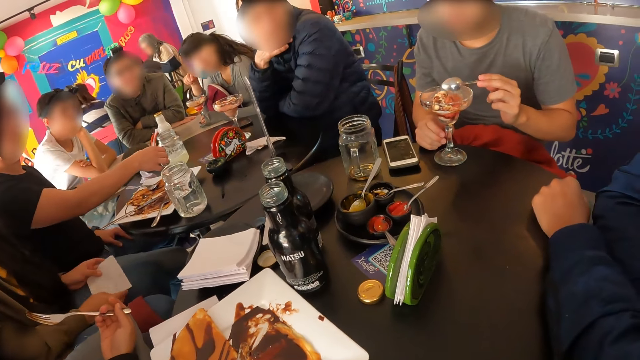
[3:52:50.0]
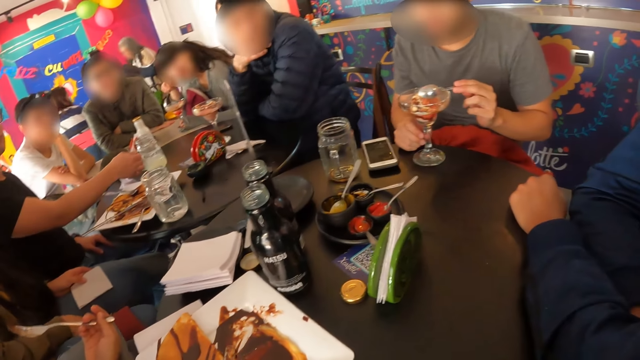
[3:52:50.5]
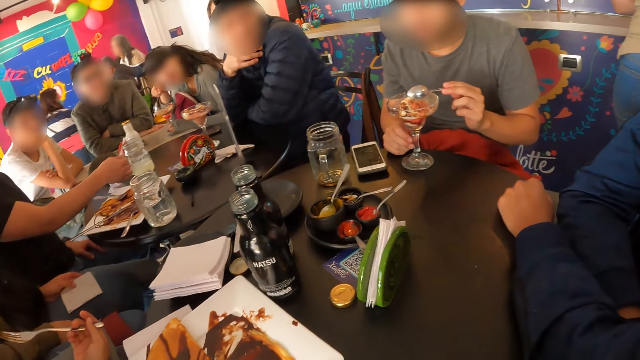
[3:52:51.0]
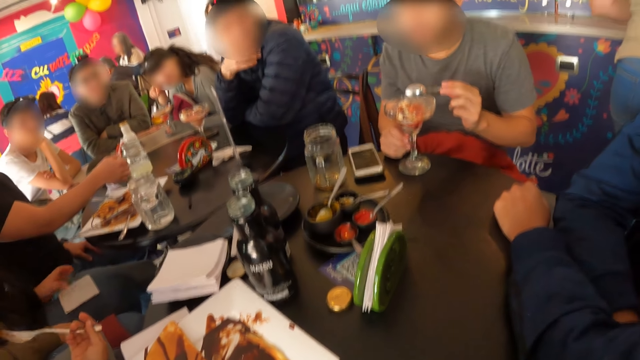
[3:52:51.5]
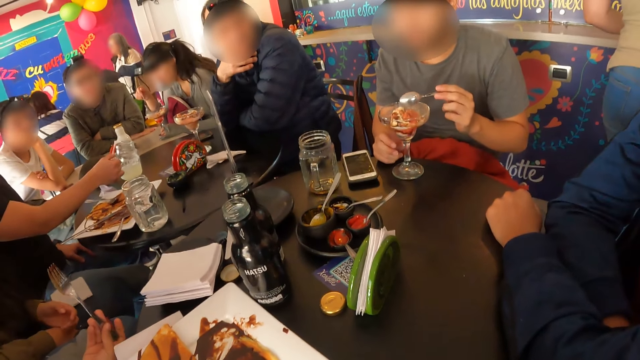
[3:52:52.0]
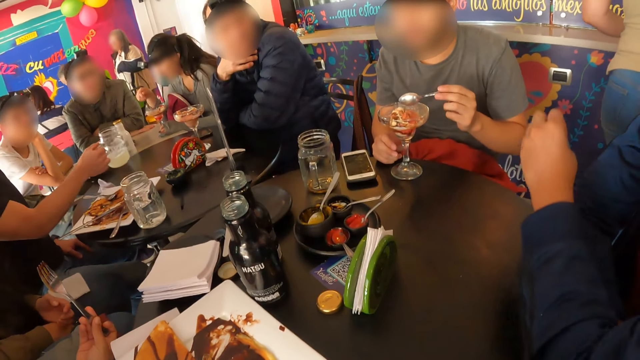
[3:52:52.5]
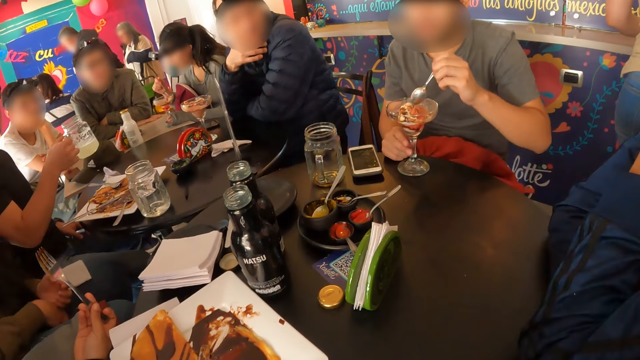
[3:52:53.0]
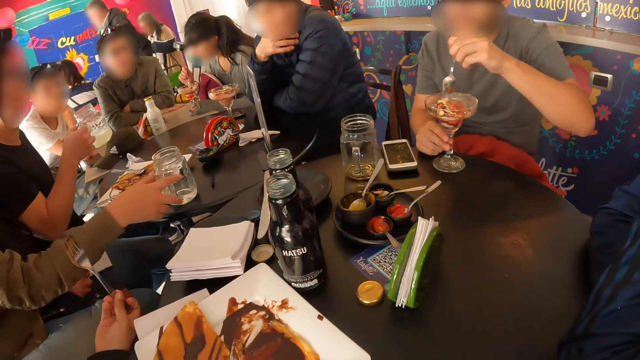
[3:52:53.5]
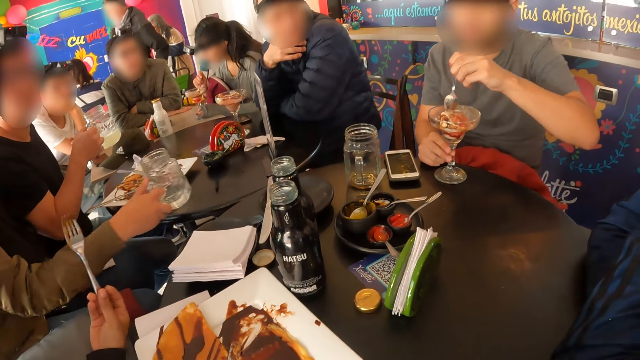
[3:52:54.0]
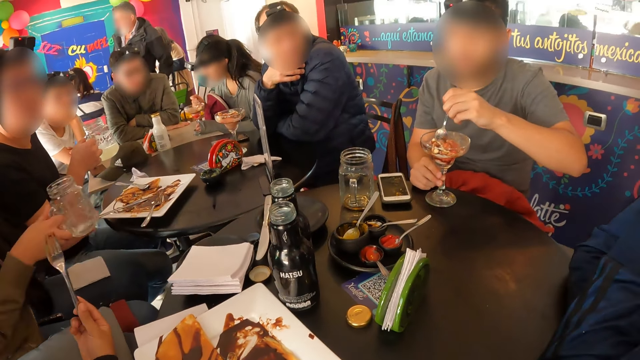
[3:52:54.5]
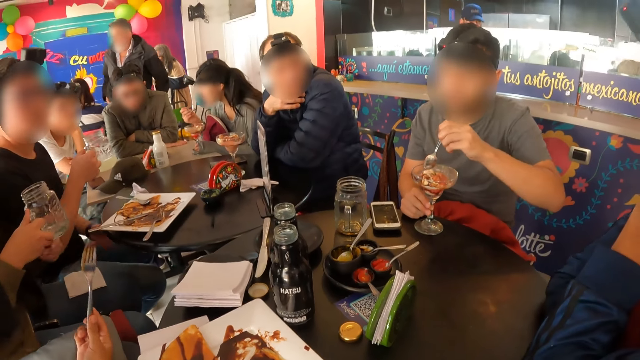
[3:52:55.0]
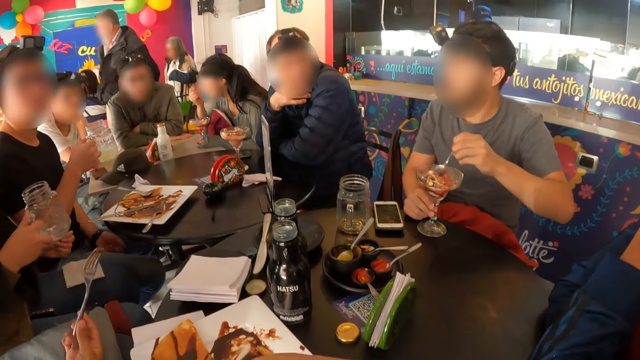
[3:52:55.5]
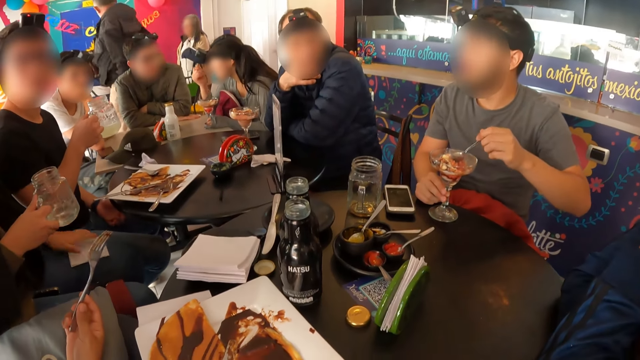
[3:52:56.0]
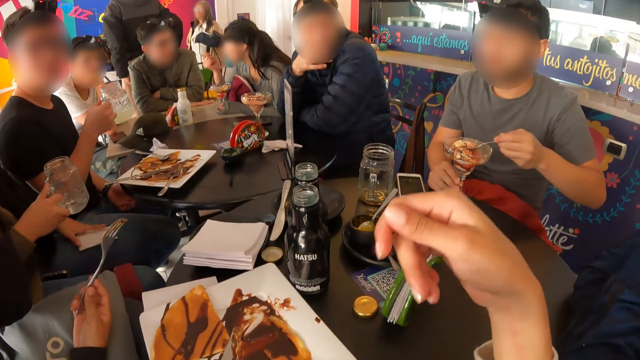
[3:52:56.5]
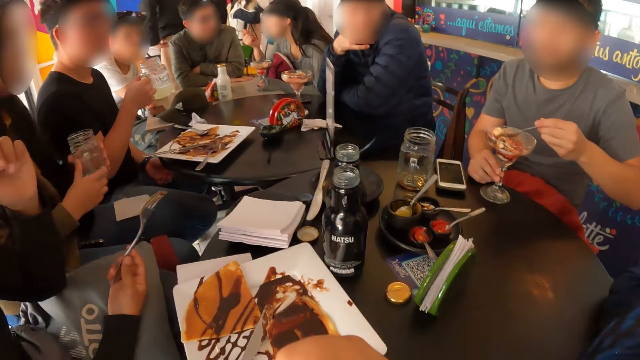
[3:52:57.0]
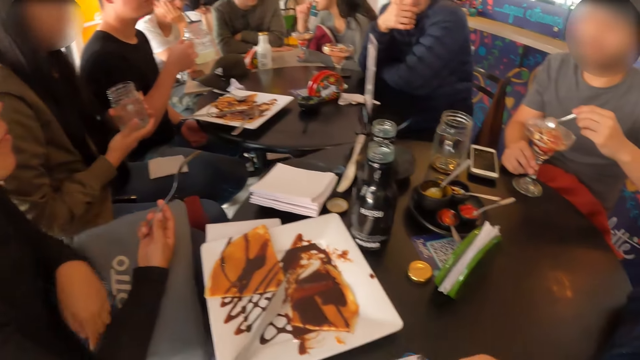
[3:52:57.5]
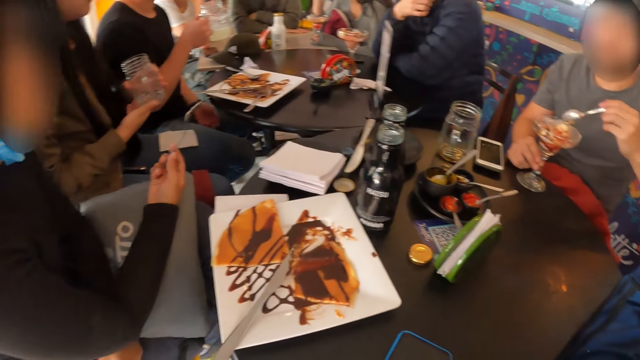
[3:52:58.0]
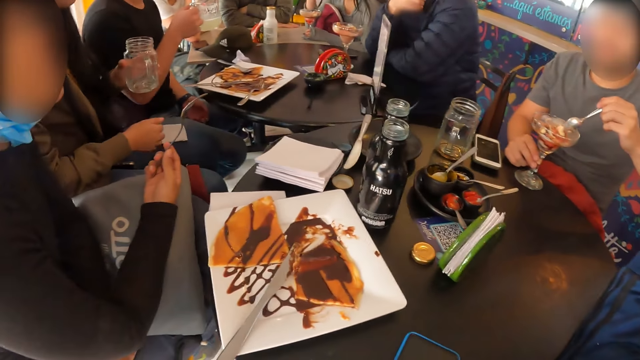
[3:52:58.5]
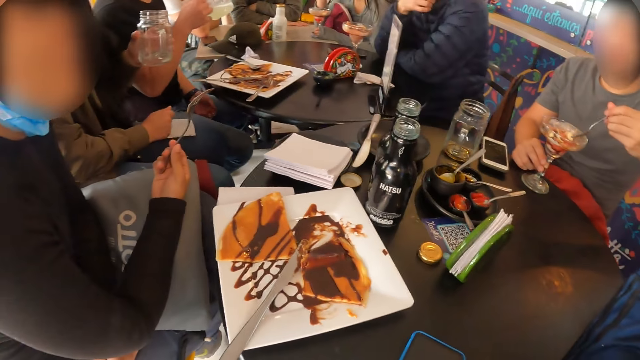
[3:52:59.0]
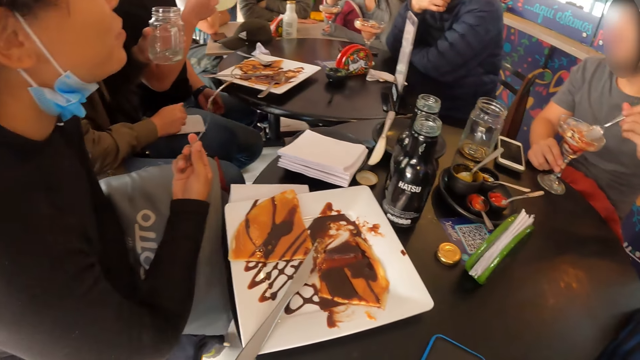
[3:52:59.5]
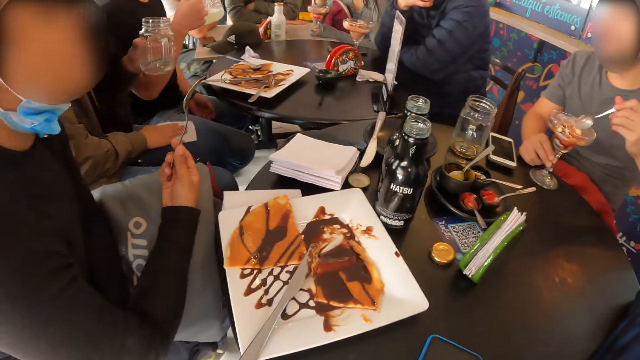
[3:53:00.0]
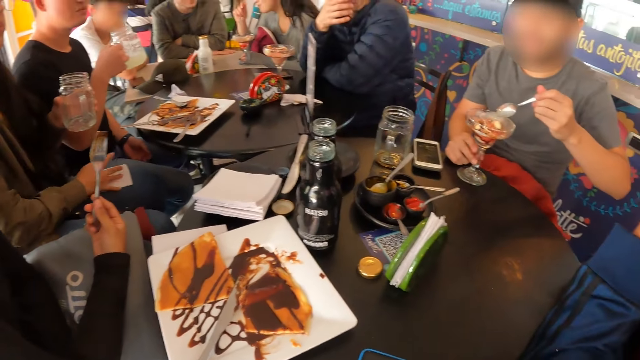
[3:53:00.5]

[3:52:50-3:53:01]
A man picks a cup of juice from the table with his right hand. Another man touches his face with his left hand. A third man hits the spoon against the ice cream with his left hand. A woman picks the cup of juice from the table with her right hand. Another woman picks a spoonful of ice cream with her right hand. A third woman touches her face with her left hand. The second woman eats the ice cream on the spoon in her right hand. The camera wearer gesticulates with her right hand. The first woman passes the cup of juice from her right hand to her left hand. The camera wearer lifts up the hand. She moves around. The first man shakes the cup of juice in his right hand. The third man hits the spoon against the ice cream with his left hand.

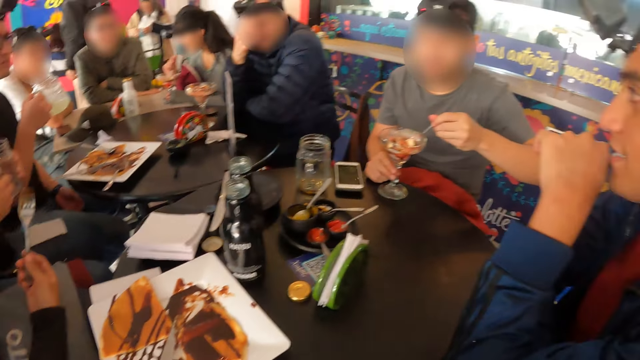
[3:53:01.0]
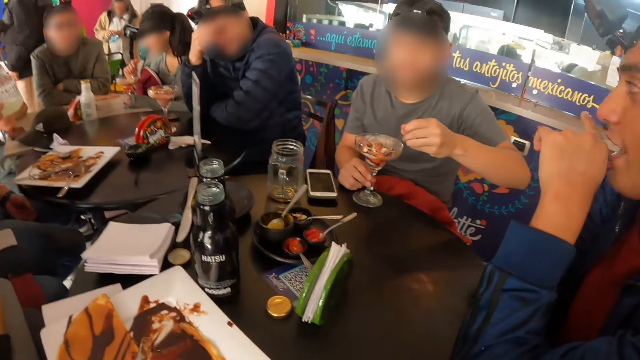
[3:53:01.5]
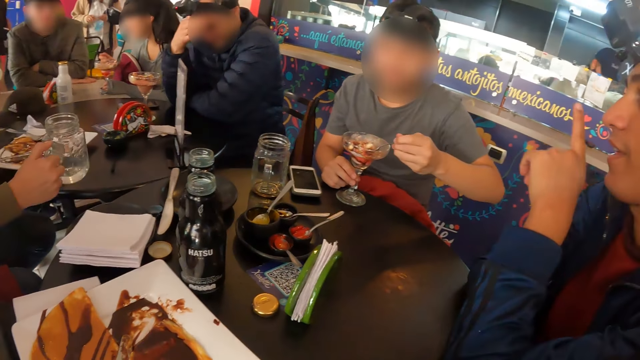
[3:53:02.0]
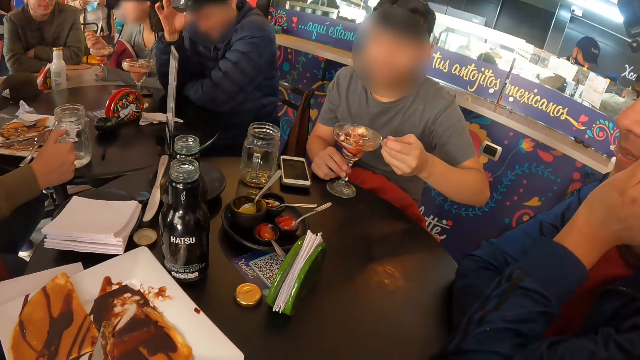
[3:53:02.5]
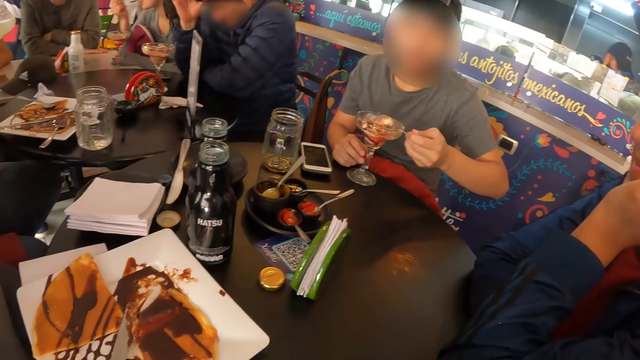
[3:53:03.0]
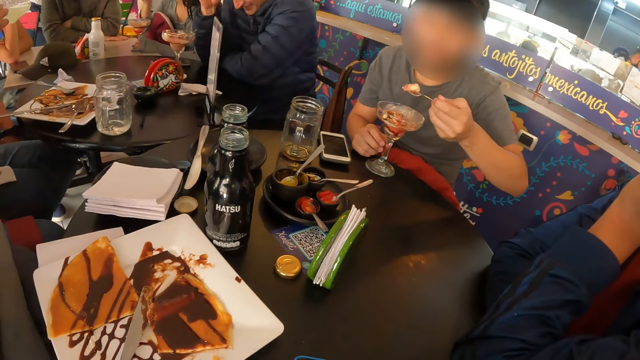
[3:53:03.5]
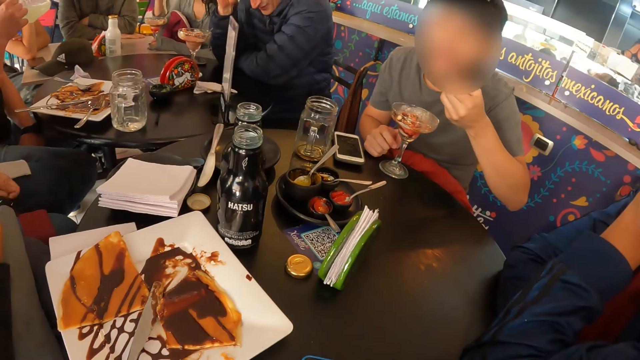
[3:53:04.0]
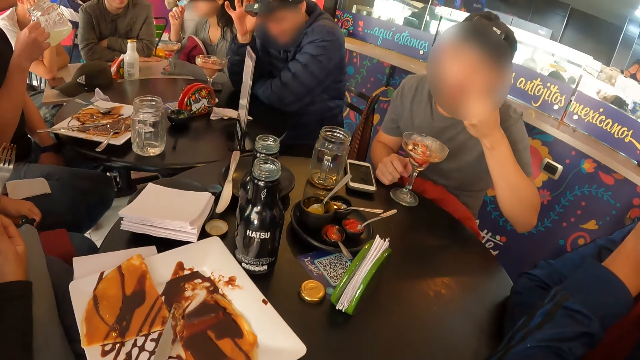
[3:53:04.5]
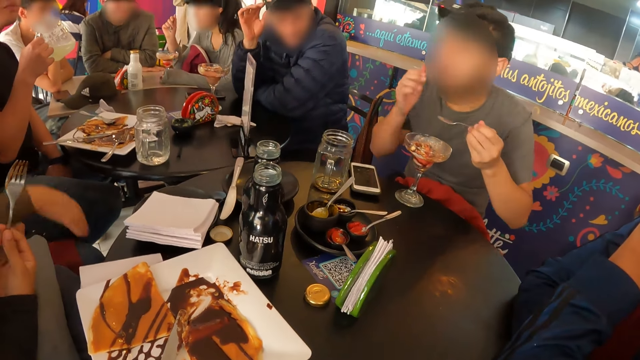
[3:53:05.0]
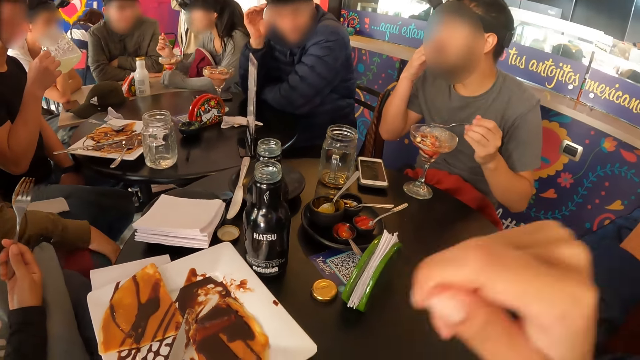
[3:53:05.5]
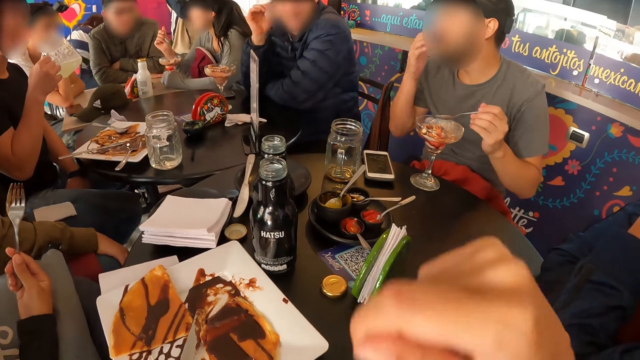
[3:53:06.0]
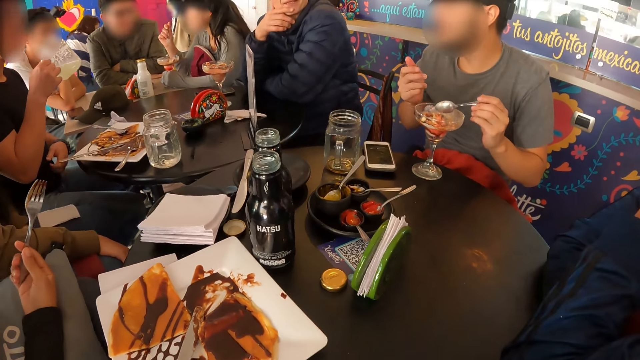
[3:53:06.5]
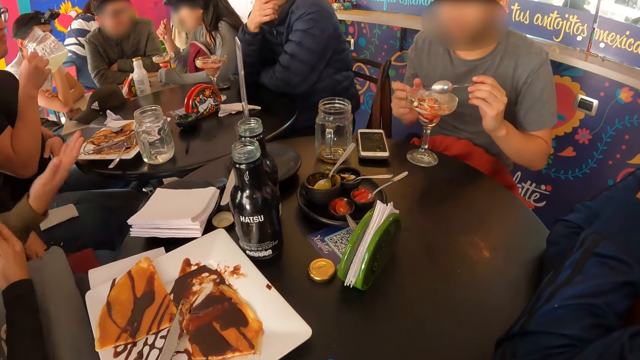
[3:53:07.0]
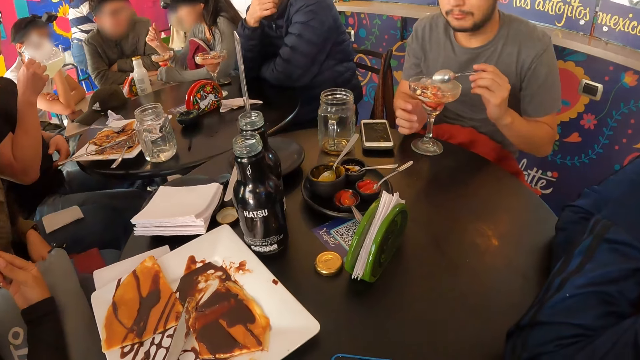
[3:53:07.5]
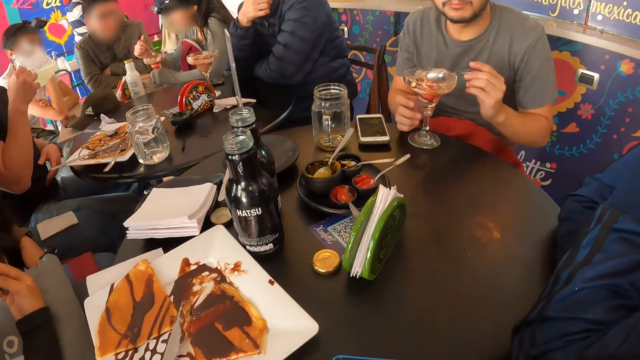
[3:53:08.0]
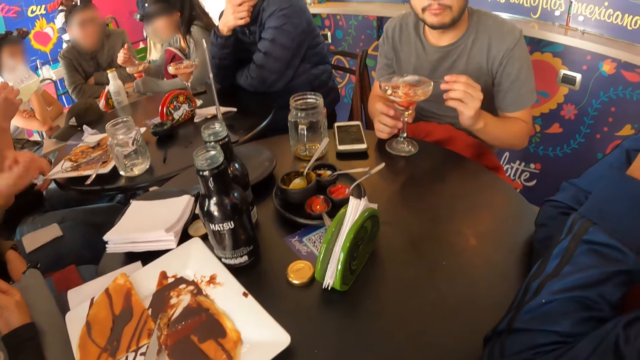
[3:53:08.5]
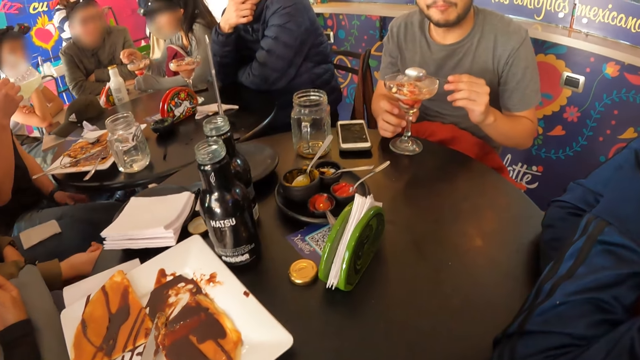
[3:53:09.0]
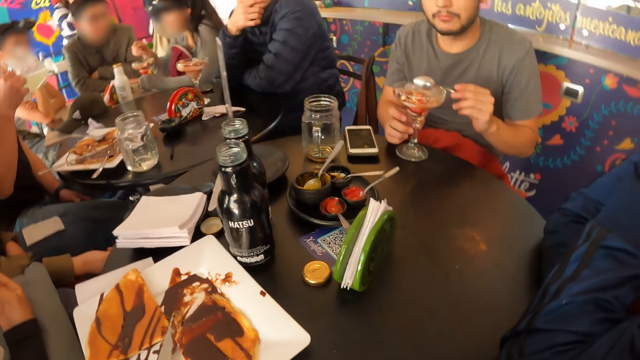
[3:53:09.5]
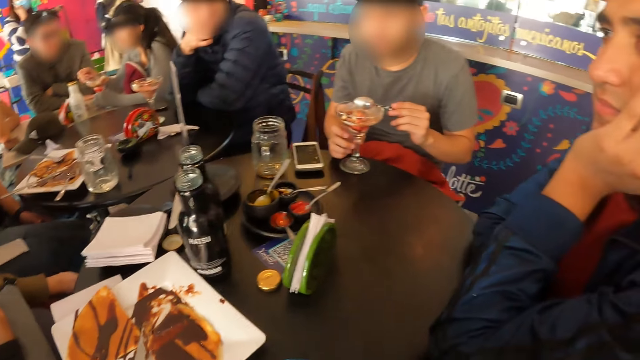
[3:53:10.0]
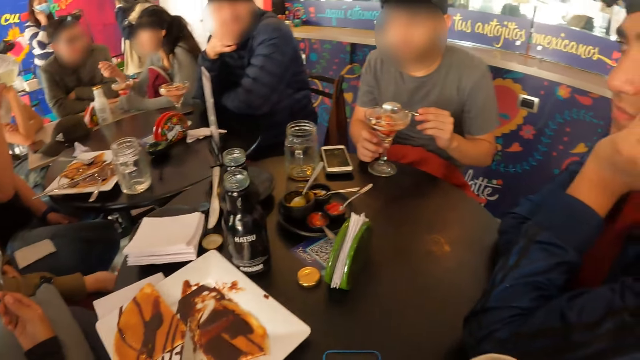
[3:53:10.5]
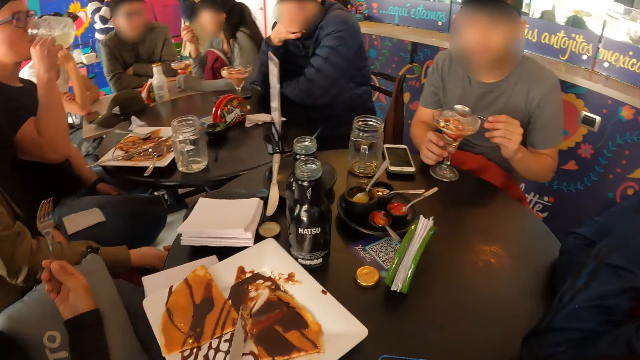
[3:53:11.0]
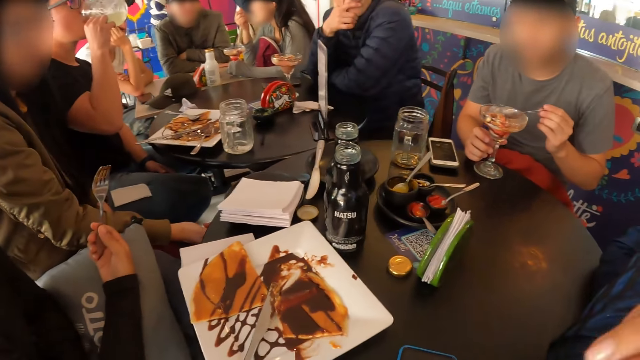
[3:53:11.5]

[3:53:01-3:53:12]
A man touches his face with his right hand. Another man gesticulates with his left hand. A third man picks a spoonful of ice cream with his left hand. A woman picks a spoonful of ice cream with her right hand. Another woman places the cup of juice on the table with her right hand. The first man adjusts a camera on his head with his right hand. The second man places his left hand on his face. The third man hits the spoon against the cup of ice cream with his left hand. The second woman touches her face with her right hand. The first woman eats the ice cream on the spoon in her right hand. The third man eats the ice cream on the spoon in his left hand and touches his face with his right hand. The camera wearer gesticulates with her right hand. The third man hits the spoon against the cup of ice cream with his left hand. The first man places his right hand on his mouth. The camera wearer touches her face with her right hand. She lifts up the hand. A fourth man scratches his stomach with his left hand. The second woman gesticulates with her right hand. The camera wearer moves around. The third man places his right hand on the cup of ice cream. The first woman picks a spoonful of ice cream with her right hand. The fourth man drinks from the cup of juice in his right hand. The first woman eats the ice cream on the spoon in her right hand.
